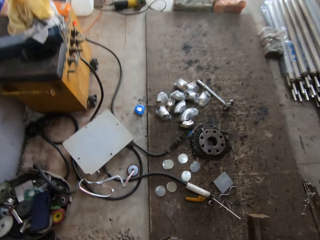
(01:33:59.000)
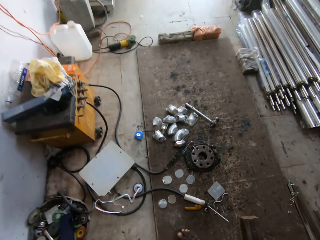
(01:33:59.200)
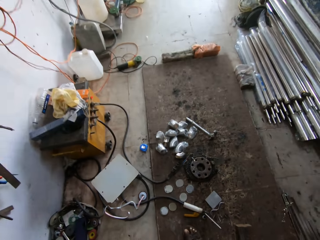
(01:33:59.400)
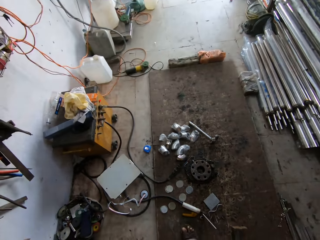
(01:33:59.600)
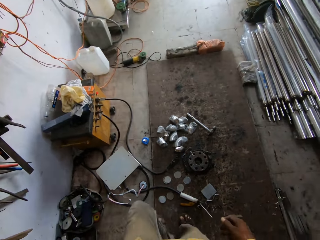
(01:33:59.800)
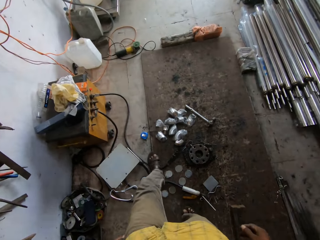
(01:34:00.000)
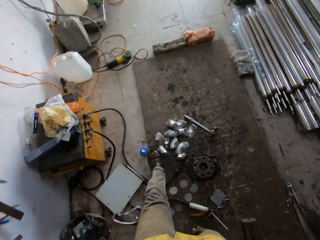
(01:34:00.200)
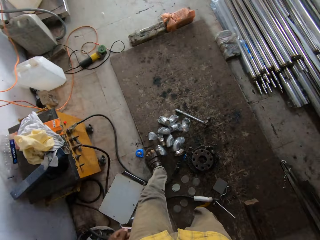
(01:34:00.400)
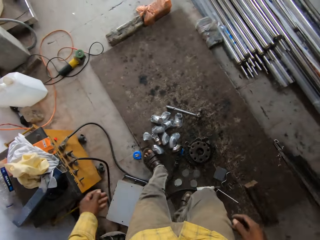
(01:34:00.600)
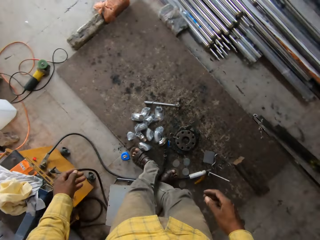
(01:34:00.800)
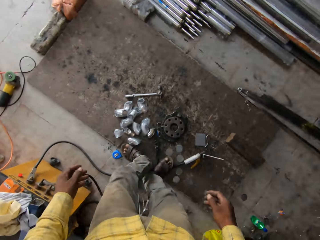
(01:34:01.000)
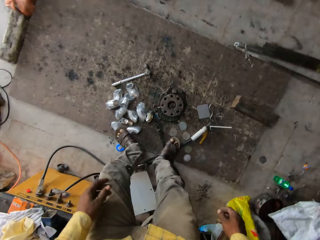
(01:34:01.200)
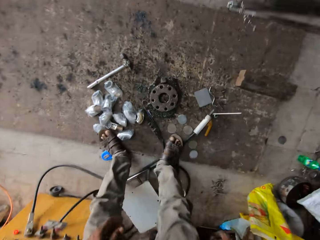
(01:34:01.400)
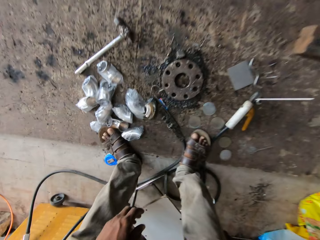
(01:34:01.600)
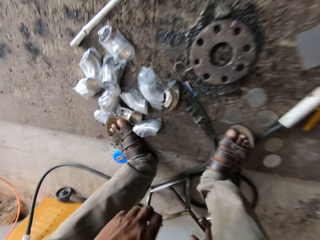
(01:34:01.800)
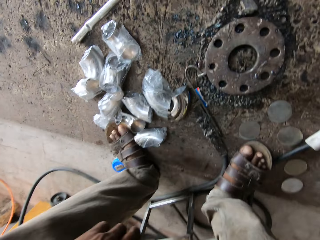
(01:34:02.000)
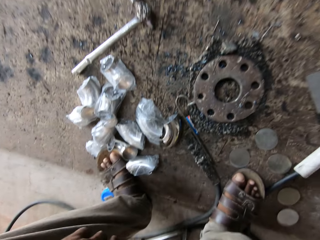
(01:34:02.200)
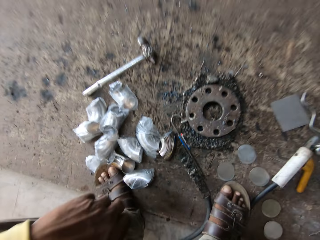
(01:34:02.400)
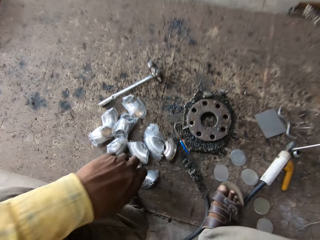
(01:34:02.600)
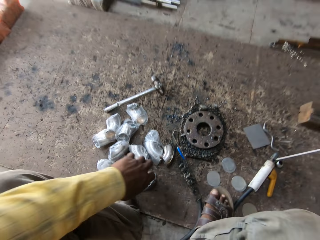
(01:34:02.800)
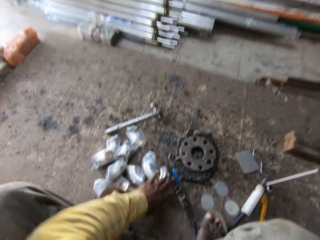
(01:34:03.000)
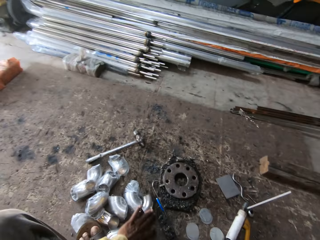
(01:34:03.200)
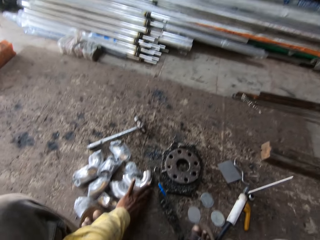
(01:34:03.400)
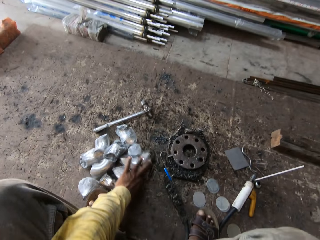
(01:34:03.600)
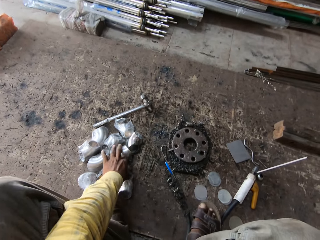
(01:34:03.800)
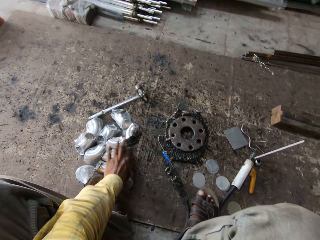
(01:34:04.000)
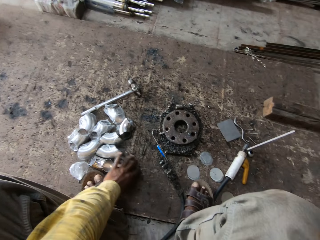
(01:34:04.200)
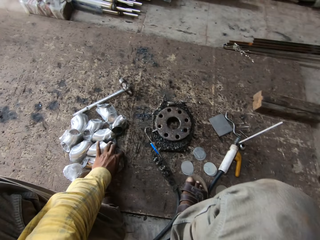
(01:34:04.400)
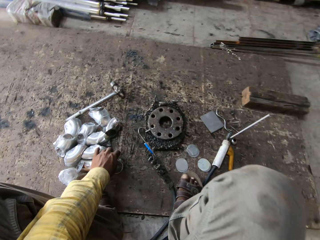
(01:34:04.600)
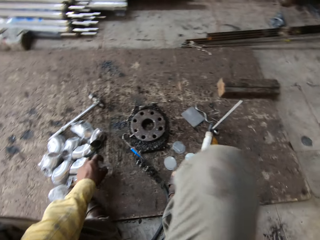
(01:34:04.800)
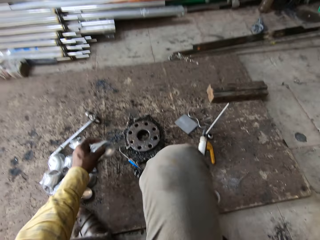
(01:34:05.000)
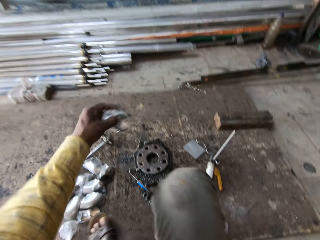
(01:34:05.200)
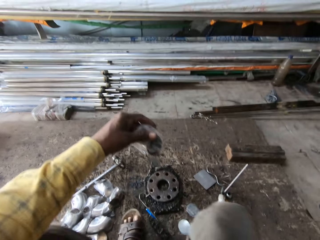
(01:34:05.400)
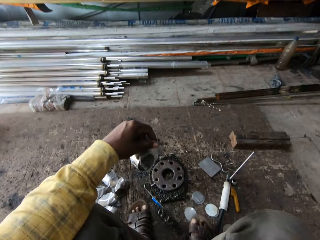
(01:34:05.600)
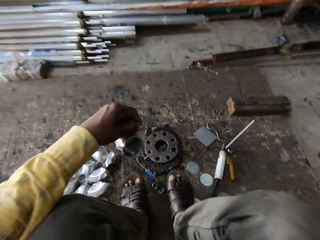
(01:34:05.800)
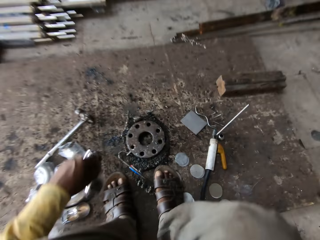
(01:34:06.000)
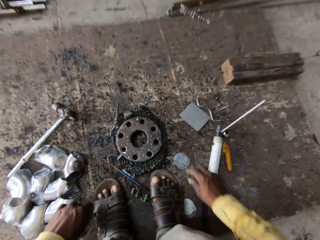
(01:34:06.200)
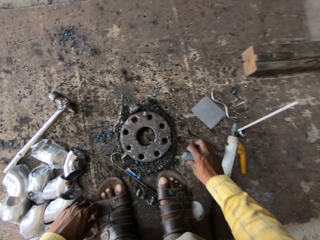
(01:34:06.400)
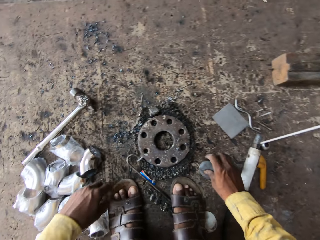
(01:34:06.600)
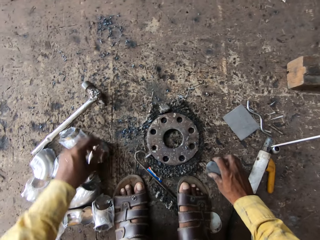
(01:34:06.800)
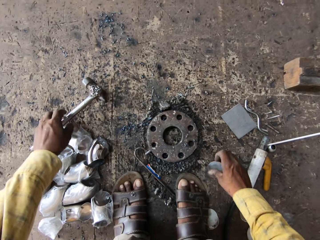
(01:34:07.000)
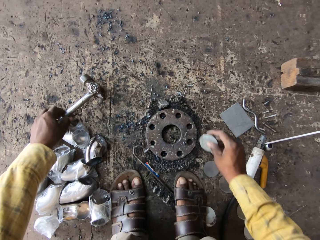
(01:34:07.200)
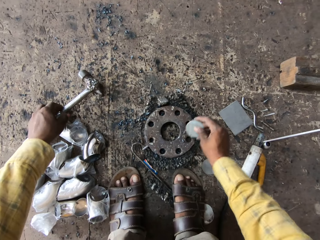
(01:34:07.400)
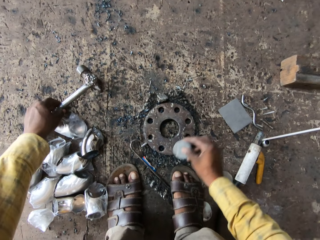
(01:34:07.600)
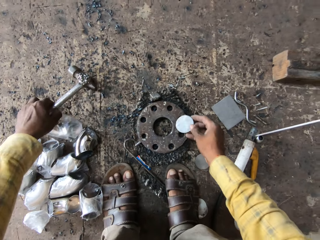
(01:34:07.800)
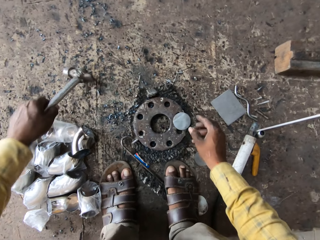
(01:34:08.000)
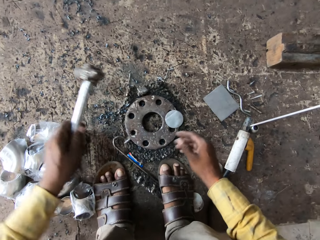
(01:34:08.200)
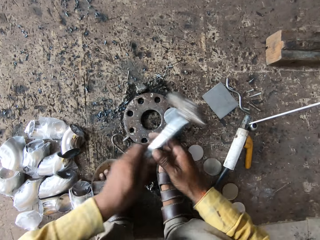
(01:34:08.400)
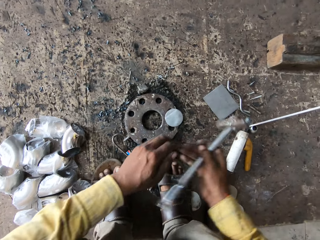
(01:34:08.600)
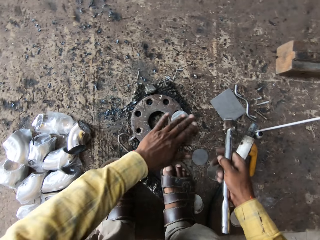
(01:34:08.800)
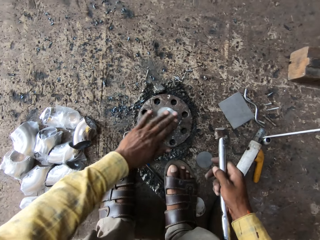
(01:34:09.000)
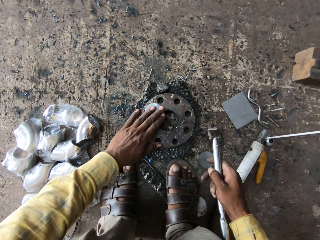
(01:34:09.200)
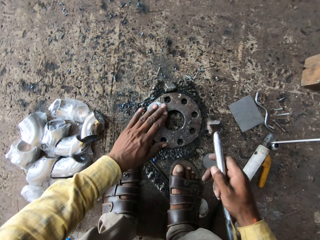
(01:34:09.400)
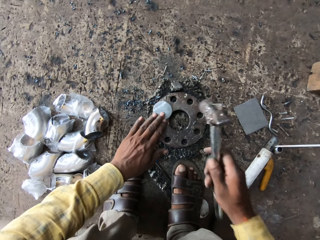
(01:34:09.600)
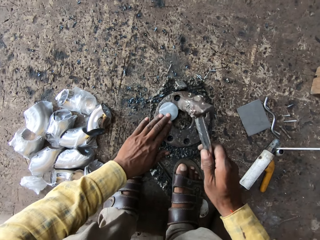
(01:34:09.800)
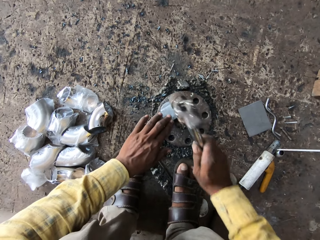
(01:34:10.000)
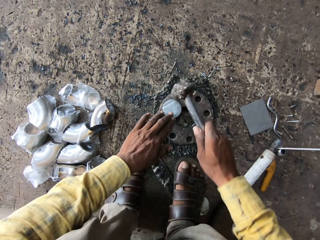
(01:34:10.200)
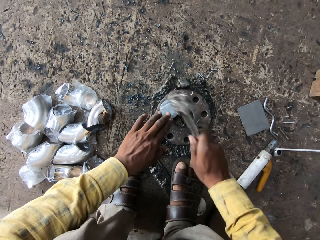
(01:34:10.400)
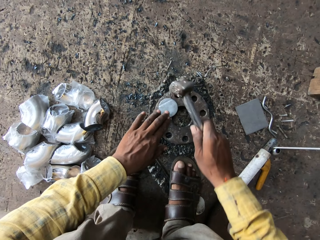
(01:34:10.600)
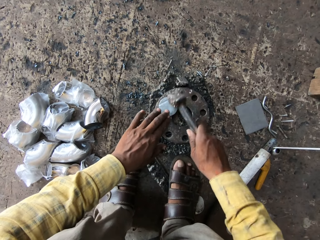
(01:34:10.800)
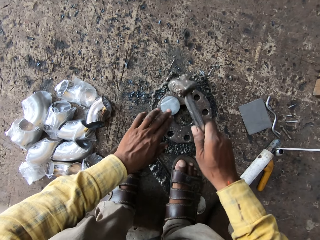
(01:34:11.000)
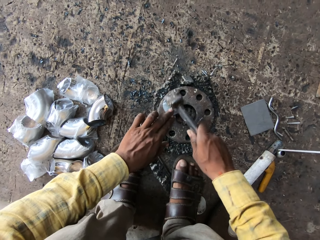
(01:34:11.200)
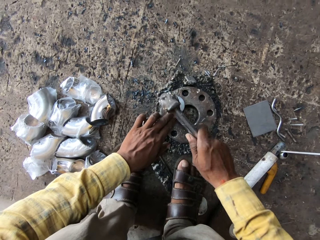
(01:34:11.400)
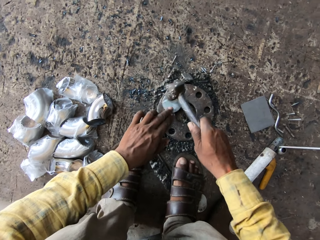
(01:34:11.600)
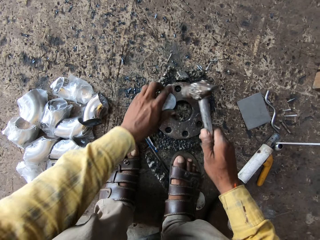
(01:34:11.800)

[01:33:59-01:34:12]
The camera wearer looks around. They move in the workshop. They sit down. They push the pieces of metal or elbow plumbing material on the floor. They pick up the piece of metal. They pick up the metal disc. They pick up the hammer. They strike the metal disc on the working surface. They place the metal disc on the metal wheel. They shift the hammer to the right hand. They move the metal disc on the working surface. They hammer the metal disc on the working surface.

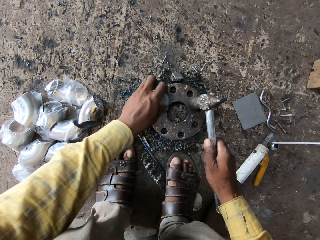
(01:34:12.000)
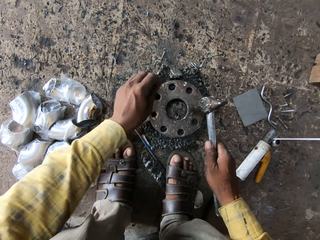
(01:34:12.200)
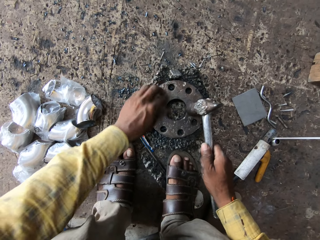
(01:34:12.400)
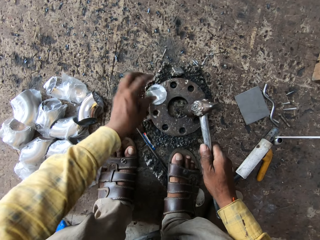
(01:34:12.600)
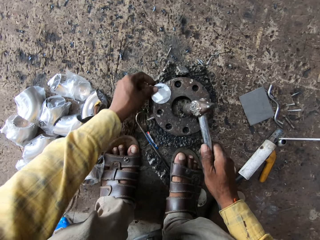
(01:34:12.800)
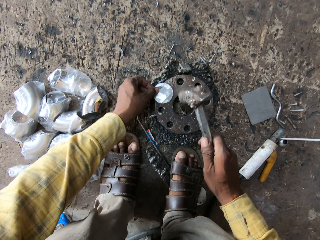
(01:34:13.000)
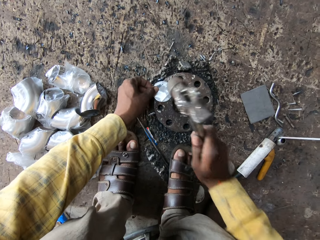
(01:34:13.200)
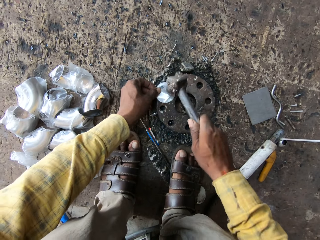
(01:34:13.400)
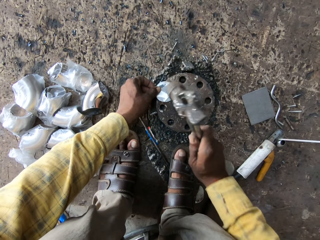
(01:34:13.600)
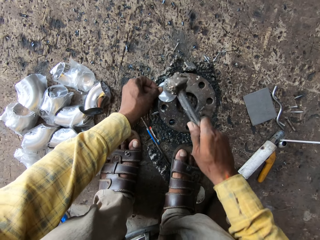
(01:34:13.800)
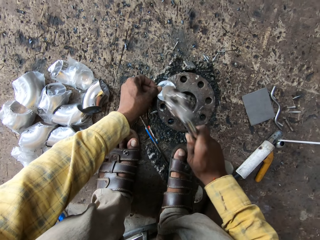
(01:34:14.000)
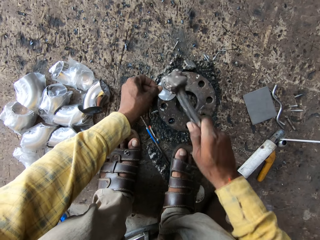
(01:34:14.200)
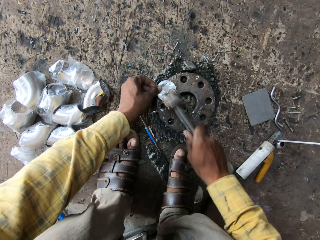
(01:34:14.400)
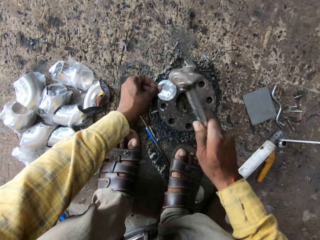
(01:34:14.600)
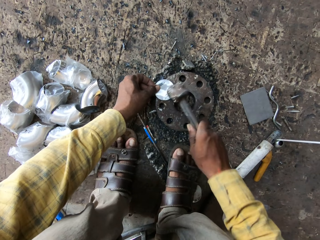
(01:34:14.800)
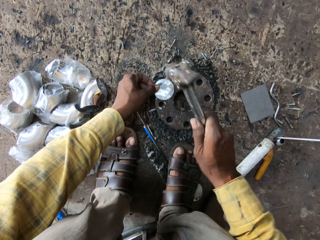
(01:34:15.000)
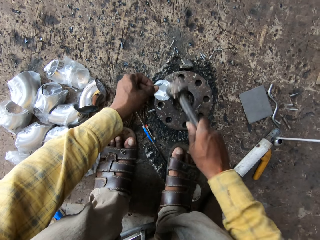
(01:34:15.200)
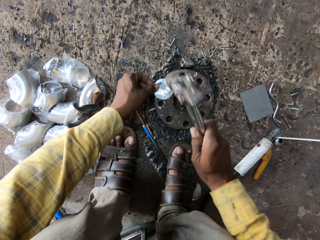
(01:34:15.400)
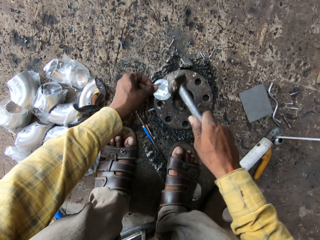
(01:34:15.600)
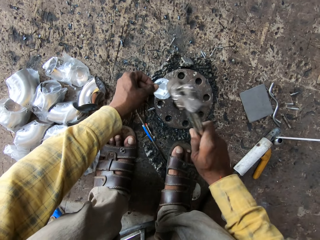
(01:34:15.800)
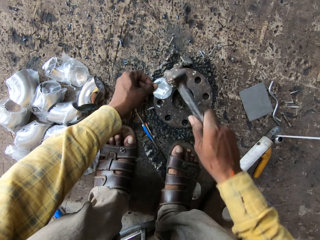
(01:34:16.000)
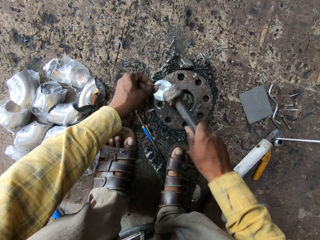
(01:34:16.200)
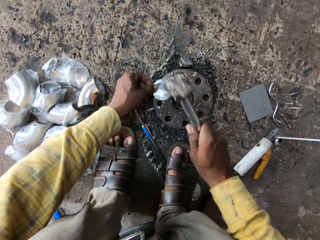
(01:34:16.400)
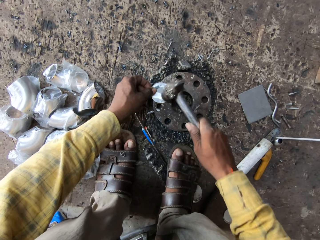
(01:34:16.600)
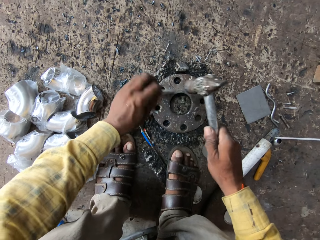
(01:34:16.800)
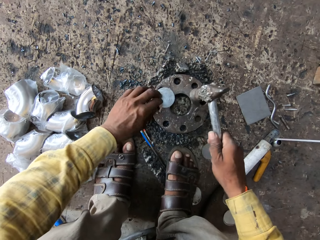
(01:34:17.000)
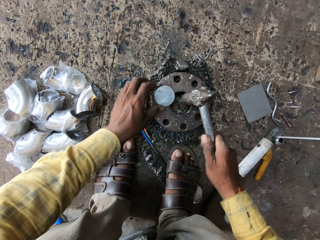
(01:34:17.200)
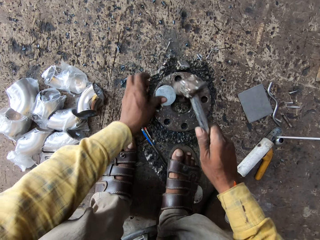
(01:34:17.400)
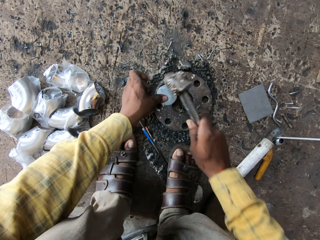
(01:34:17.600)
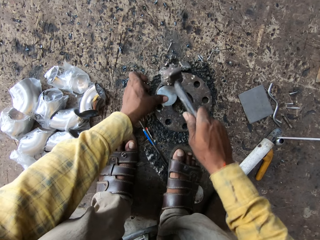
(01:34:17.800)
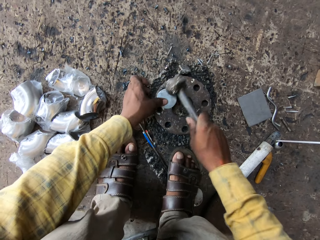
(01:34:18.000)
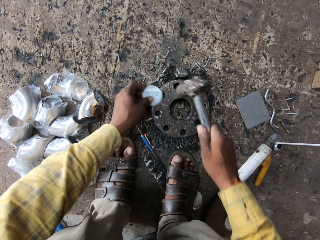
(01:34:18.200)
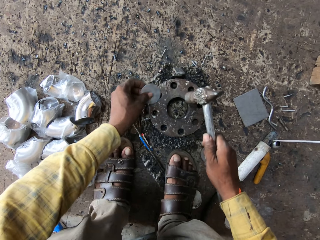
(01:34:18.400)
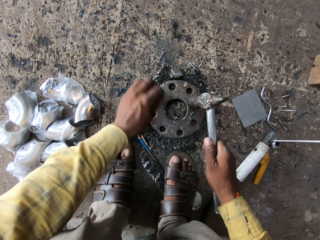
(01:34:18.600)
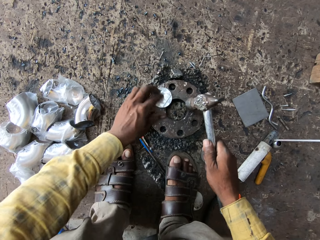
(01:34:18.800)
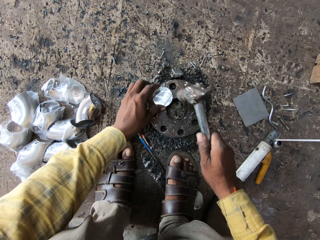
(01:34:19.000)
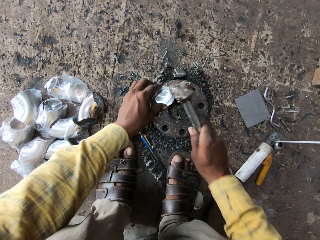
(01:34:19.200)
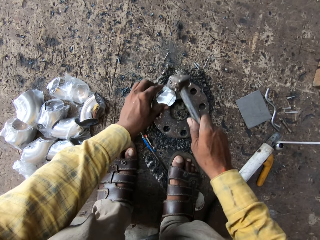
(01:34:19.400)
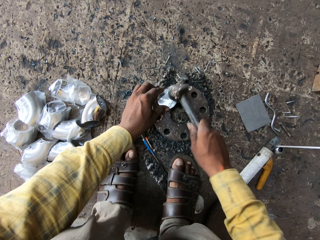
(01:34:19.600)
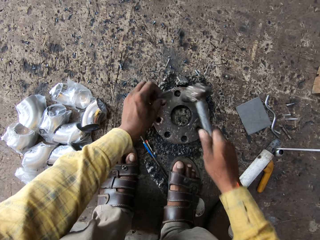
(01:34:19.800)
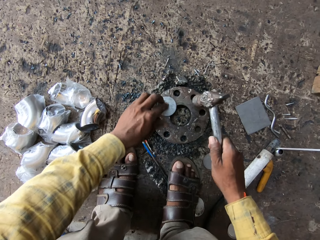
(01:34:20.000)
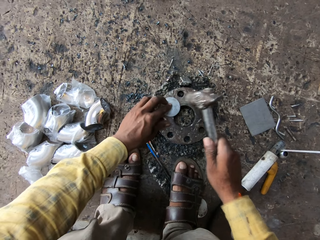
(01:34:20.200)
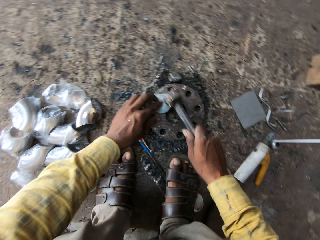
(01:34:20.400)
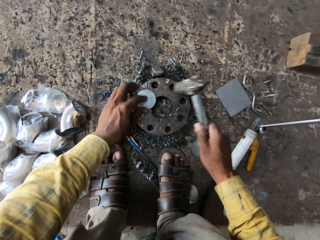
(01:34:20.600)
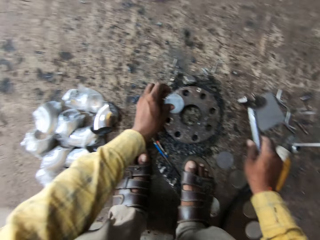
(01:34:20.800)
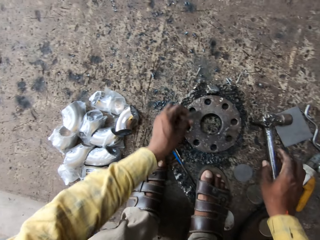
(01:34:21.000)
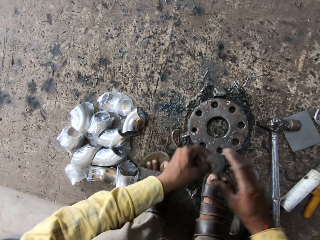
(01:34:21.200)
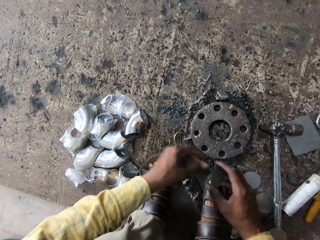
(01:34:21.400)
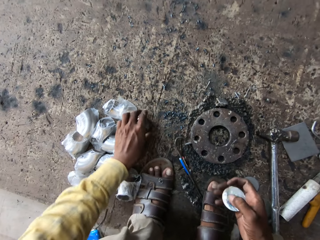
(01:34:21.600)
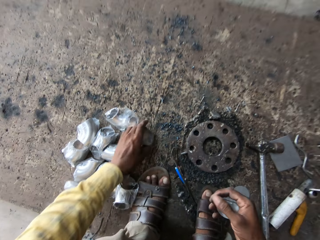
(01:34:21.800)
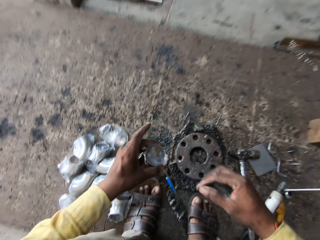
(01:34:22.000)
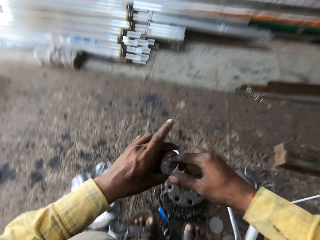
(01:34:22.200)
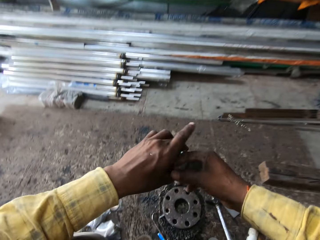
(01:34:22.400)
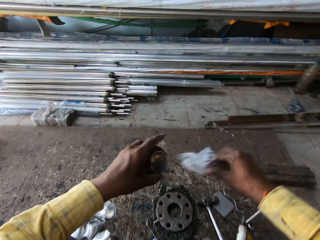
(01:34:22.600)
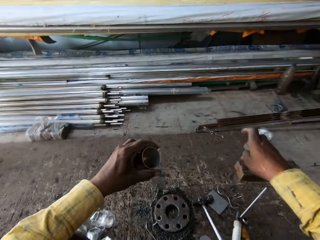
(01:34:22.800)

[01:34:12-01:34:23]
The camera wearer adjusts the metal disc. They turn the metal disc. They hammer the metal disc on the working surface. They turn the metal disc on the working surface. They hammer the metal disc on the working surface. They turn the metal disc on the working surface. They hammer the metal disc on the working surface. They turn the metal disc on the working surface. They hammer the metal disc on the working surface. They place the hammer down. They pick up the metal disc. They pick up the piece of metal. They remove the seal from the piece of metal.
